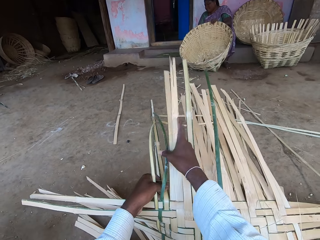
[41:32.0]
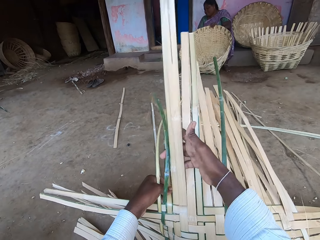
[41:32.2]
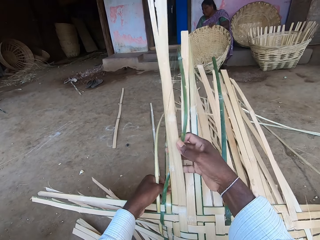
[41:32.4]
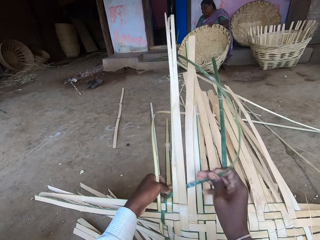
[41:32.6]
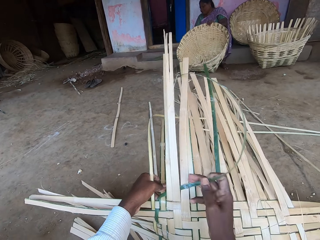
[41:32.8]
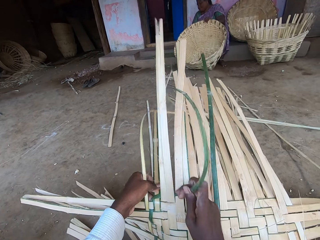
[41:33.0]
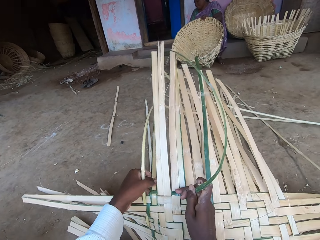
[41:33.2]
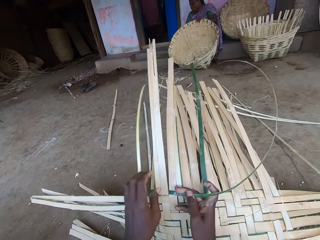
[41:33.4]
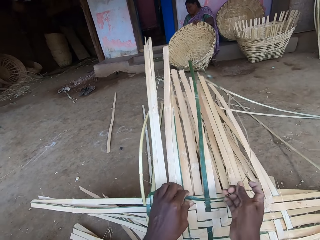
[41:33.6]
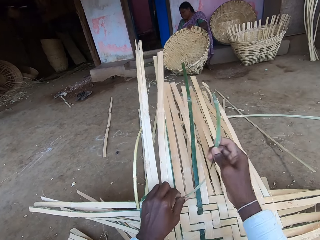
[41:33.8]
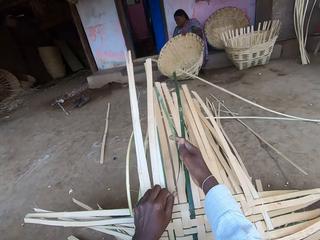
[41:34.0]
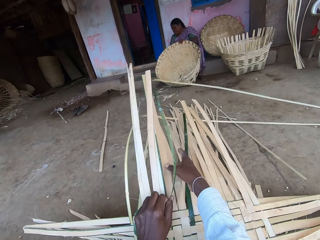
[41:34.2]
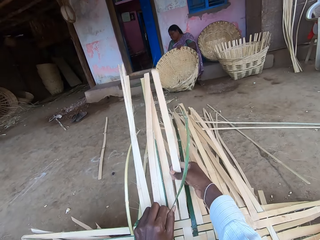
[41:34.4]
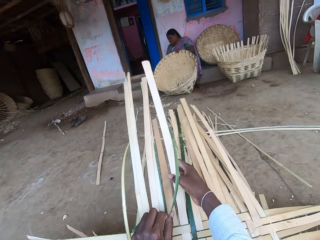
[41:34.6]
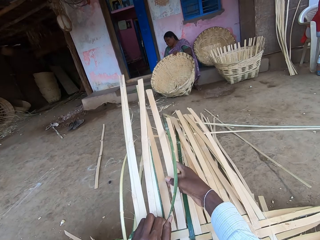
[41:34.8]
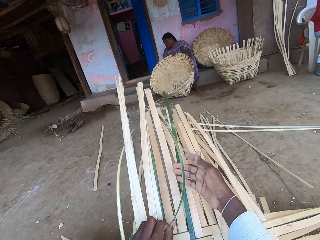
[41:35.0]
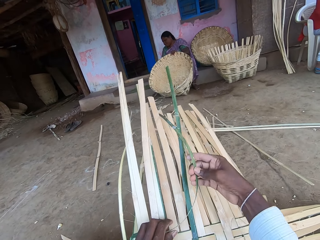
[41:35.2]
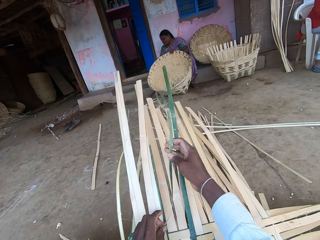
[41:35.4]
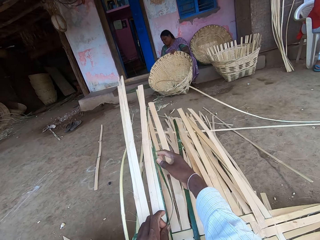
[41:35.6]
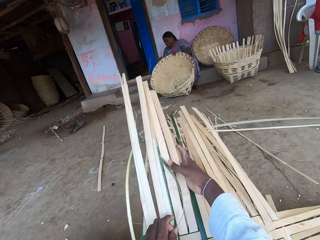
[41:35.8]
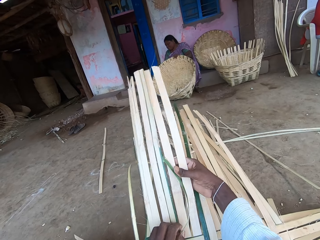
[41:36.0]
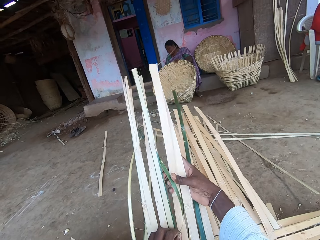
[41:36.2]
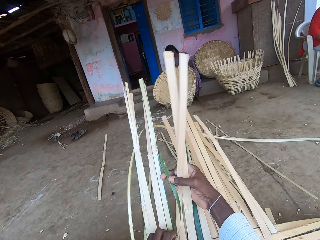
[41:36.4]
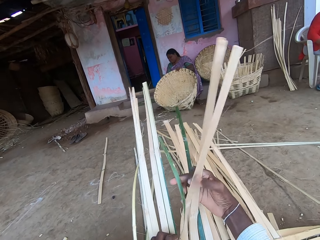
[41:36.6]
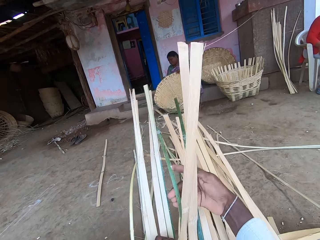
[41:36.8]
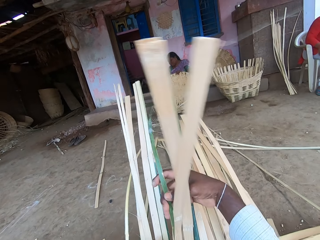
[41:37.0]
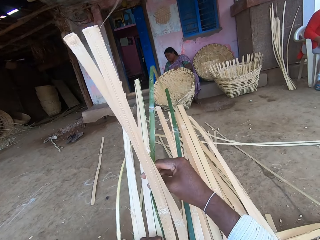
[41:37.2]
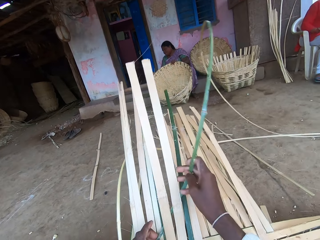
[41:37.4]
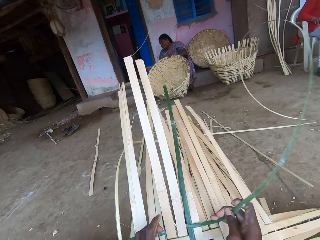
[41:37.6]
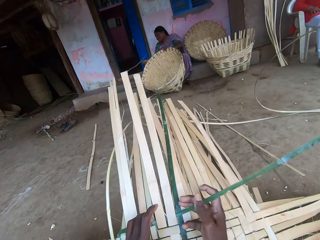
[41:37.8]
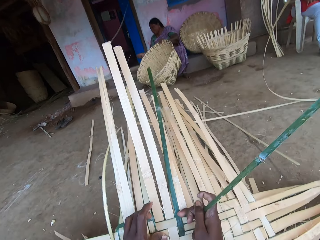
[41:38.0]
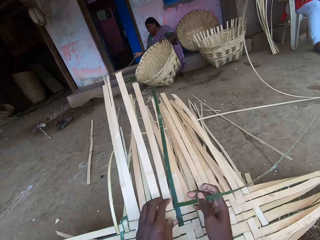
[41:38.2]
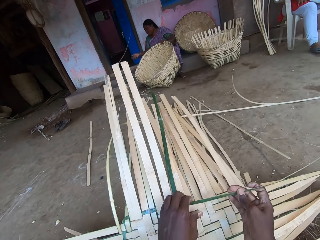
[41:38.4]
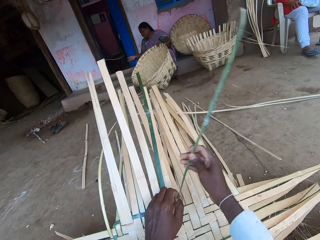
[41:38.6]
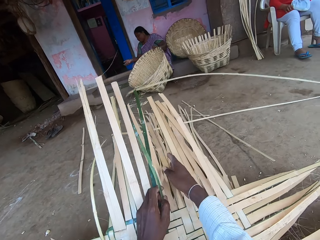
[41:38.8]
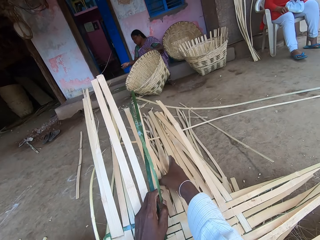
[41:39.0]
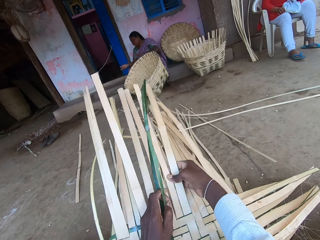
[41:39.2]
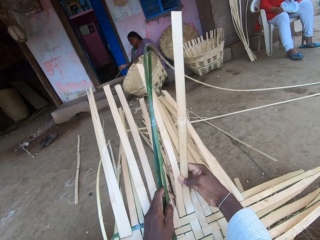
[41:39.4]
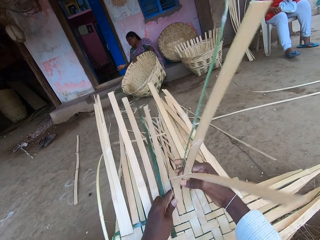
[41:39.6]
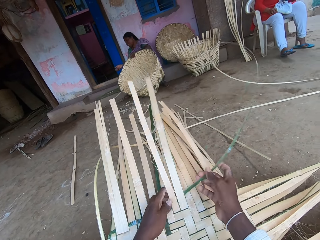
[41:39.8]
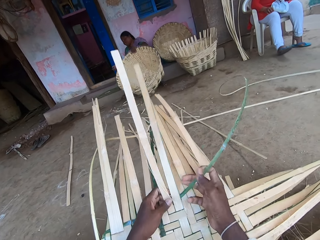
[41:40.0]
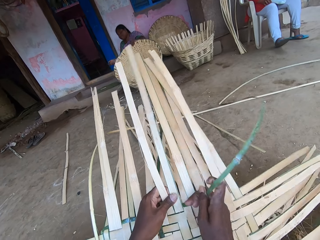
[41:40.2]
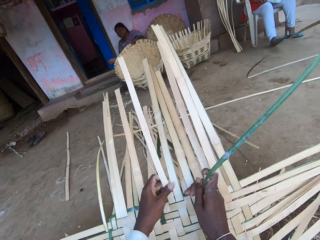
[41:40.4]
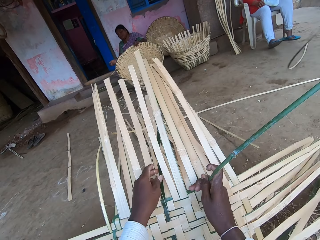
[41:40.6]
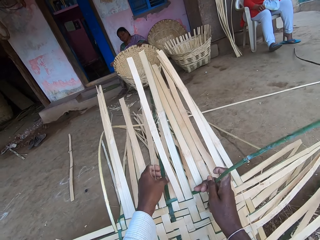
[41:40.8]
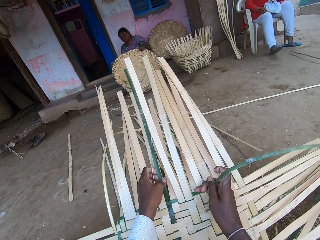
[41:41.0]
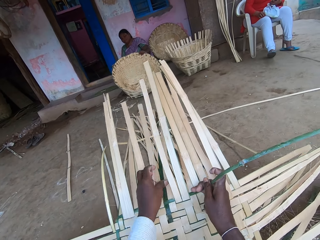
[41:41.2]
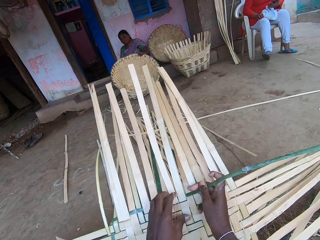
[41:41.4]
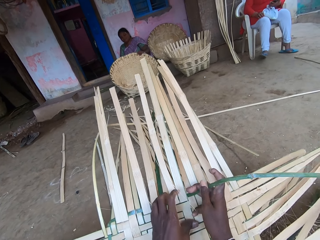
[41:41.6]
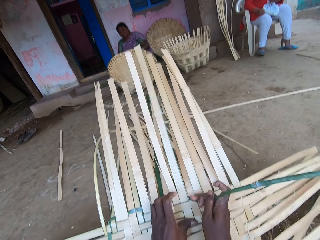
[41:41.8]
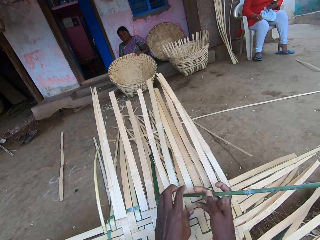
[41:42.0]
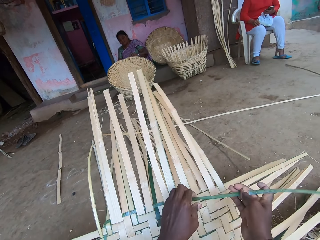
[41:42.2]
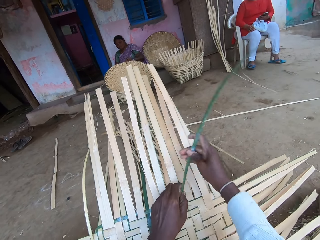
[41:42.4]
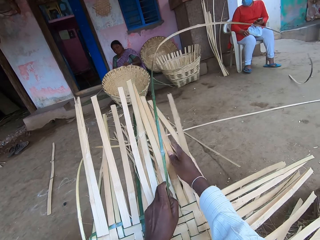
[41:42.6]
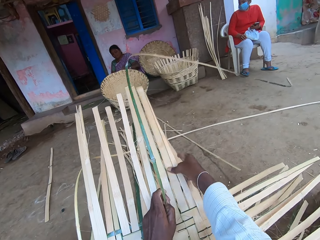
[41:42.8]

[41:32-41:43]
The camera wearer weaves the bamboo strips. They pull the bamboo strips. They talk. They weave the bamboo strips. They pull the bamboo strips. They weave the bamboo strips. The woman adjusts the basket on the floor with her left hand. She moves the basket on the floor with her left hand. The camera wearer pulls the bamboo strips.

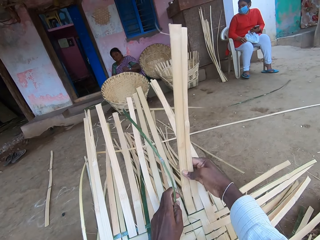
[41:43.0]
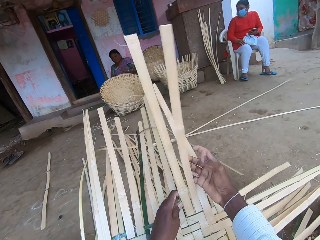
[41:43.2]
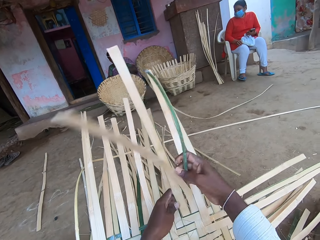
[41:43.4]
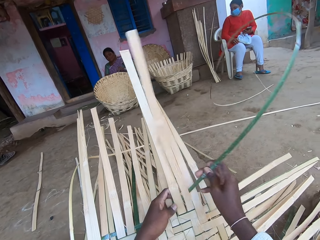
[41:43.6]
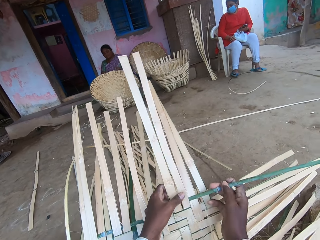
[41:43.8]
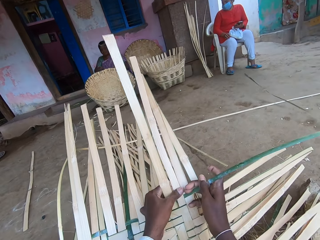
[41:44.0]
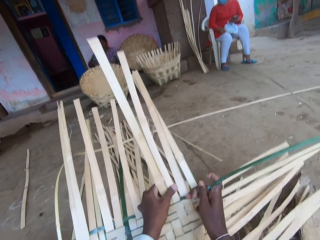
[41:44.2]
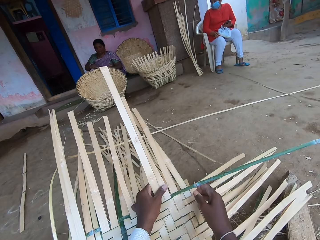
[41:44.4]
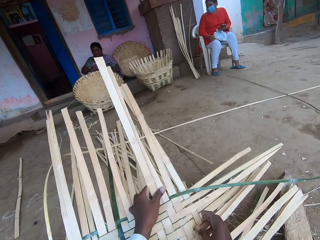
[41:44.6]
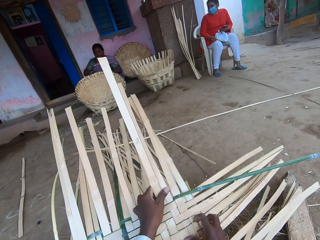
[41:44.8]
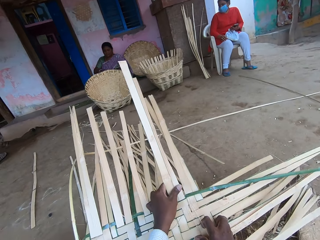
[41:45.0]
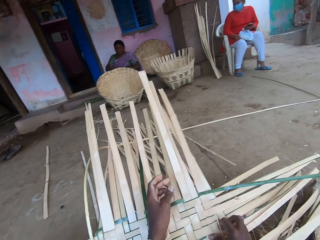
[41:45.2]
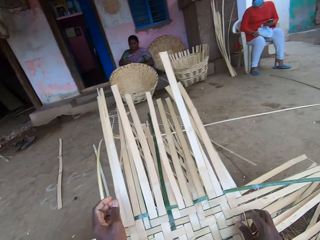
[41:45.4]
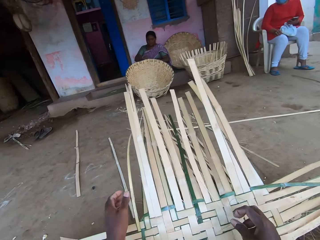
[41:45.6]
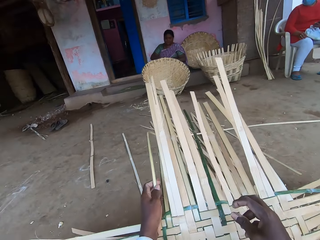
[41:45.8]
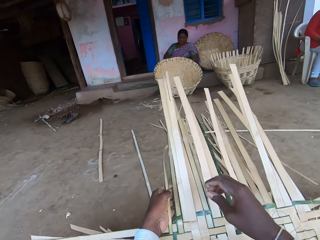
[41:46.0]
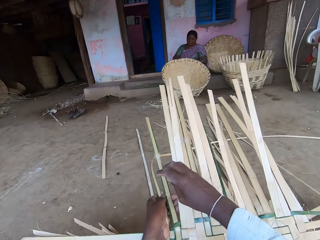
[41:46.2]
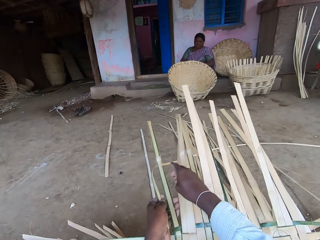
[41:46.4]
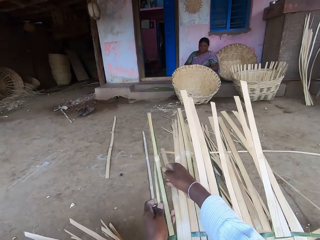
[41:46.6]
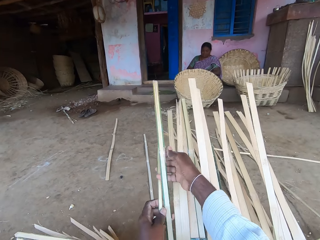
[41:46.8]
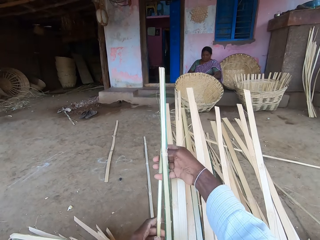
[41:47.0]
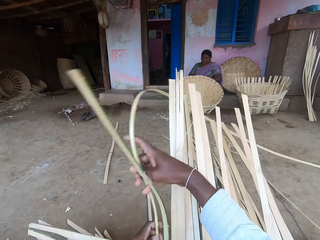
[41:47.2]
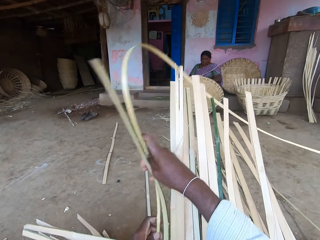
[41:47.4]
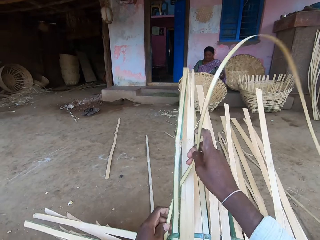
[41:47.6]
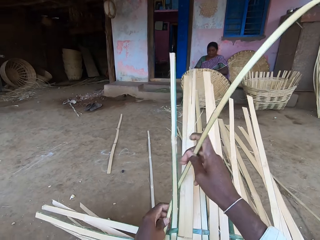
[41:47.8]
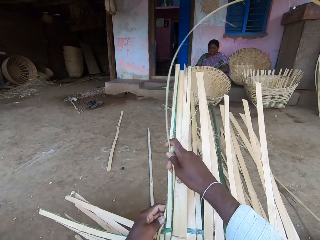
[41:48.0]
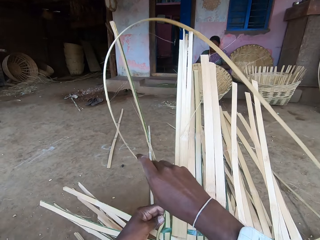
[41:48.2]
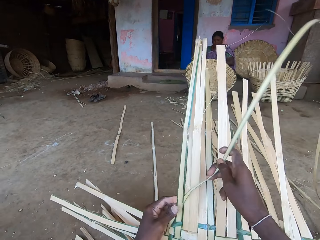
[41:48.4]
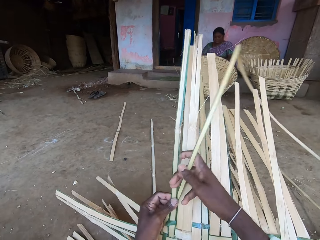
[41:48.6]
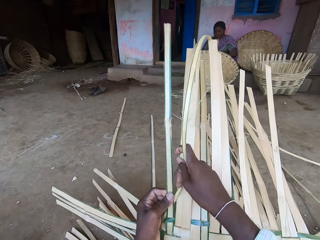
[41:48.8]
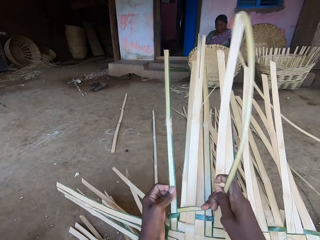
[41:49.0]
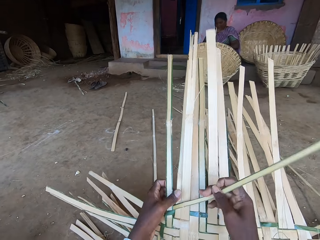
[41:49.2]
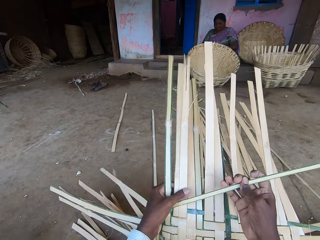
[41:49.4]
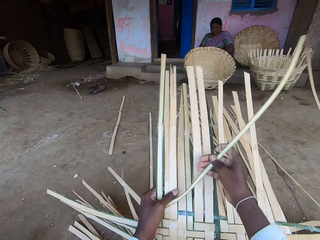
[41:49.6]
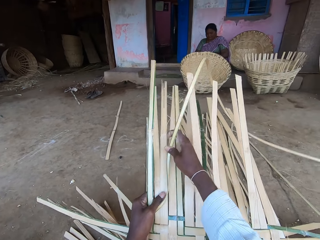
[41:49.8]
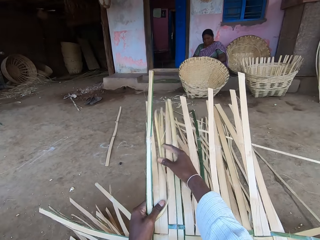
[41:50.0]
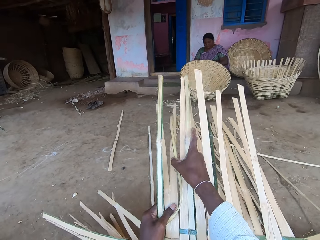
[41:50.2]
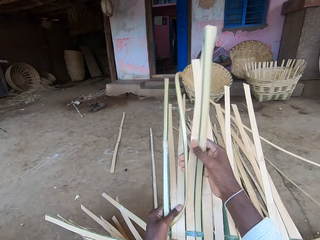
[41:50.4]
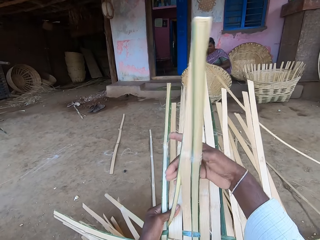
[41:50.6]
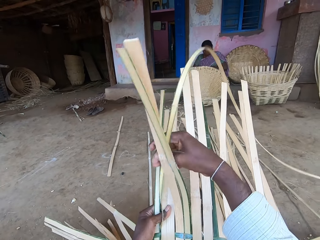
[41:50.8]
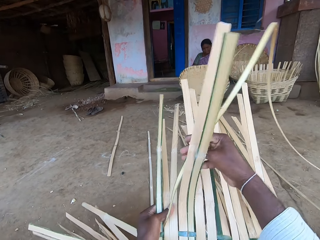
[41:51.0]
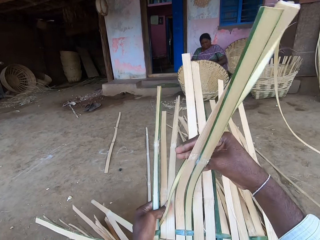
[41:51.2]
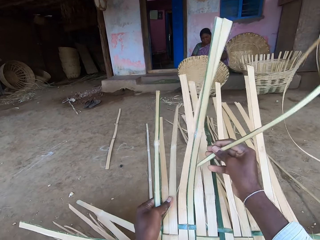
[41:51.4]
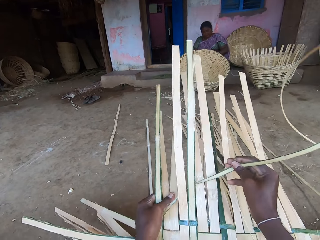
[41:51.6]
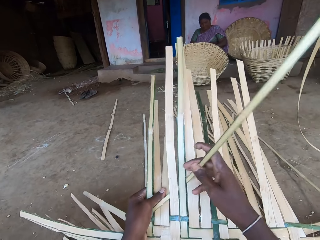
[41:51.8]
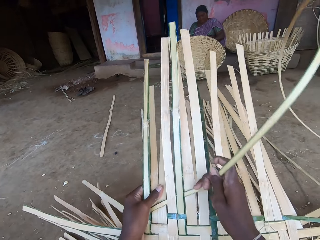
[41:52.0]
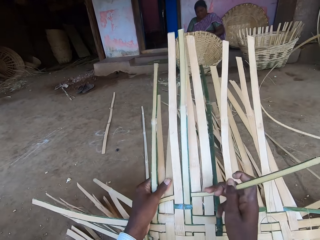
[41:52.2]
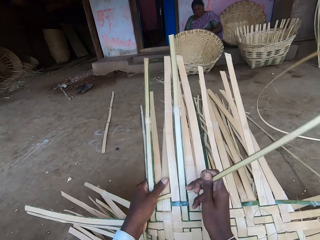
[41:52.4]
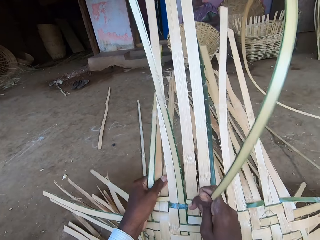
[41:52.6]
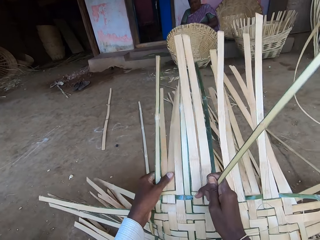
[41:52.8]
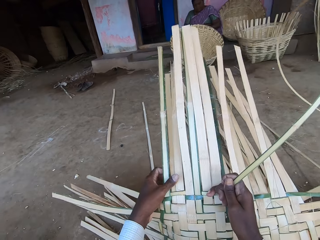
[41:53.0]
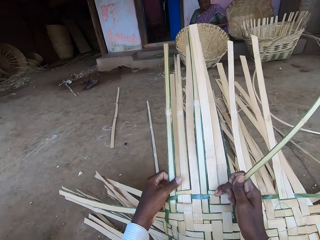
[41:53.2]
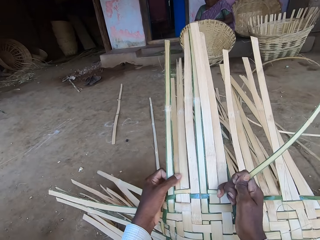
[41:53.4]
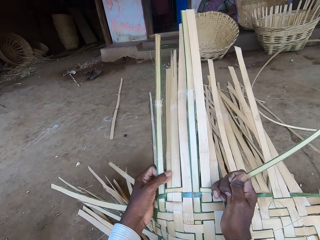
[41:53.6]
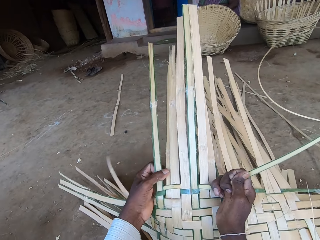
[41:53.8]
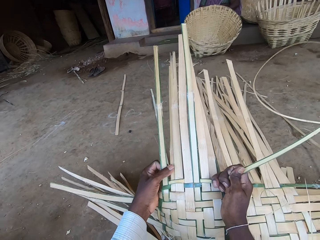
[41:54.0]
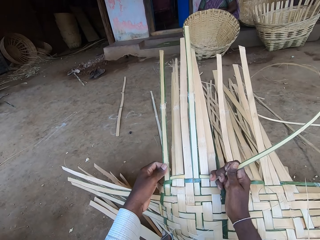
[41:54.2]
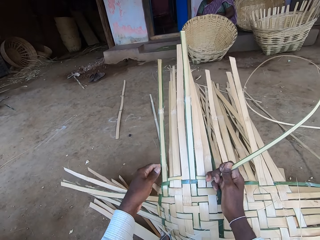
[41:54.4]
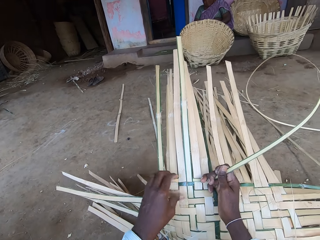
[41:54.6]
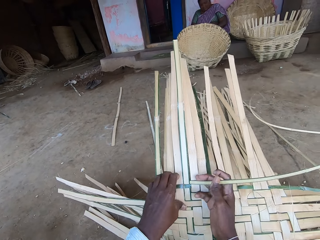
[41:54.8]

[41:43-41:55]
The camera wearer weaves the bamboo strips. He pulls the bamboo strips. He talks. He presses the bamboo strips. He weaves the basket with the bamboo strip in his hands. He pulls the bamboo strips. He weaves the bamboo strips. He pulls the bamboo strips.
